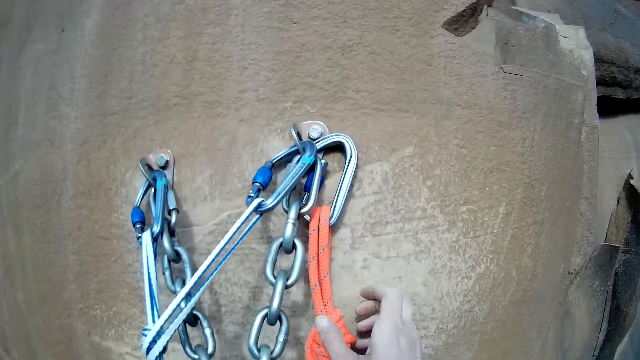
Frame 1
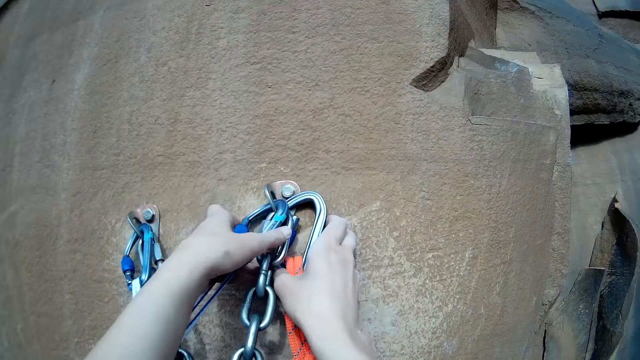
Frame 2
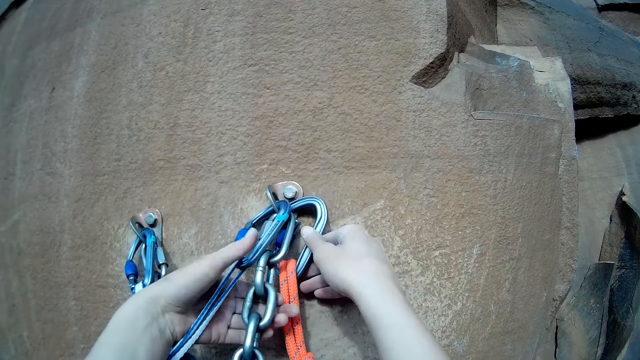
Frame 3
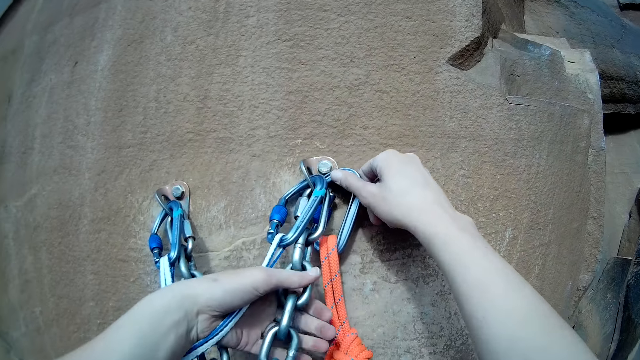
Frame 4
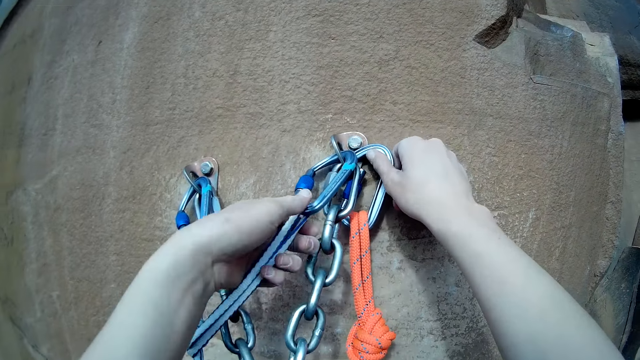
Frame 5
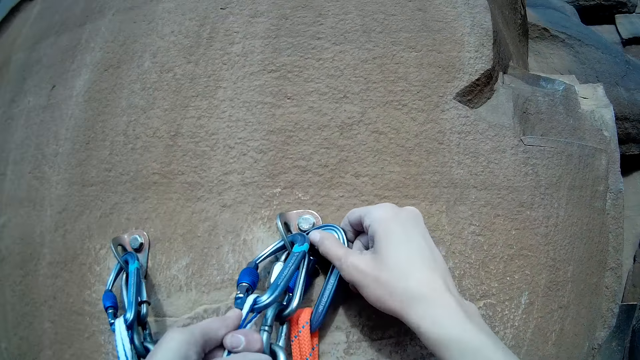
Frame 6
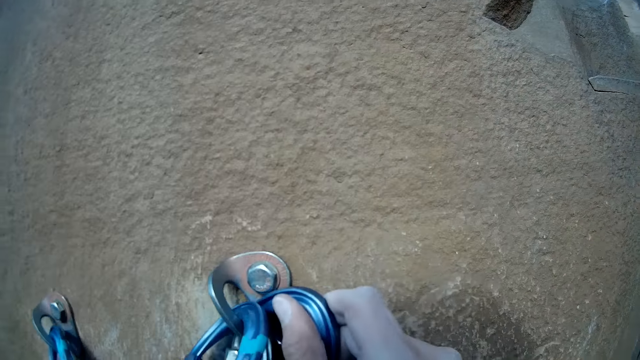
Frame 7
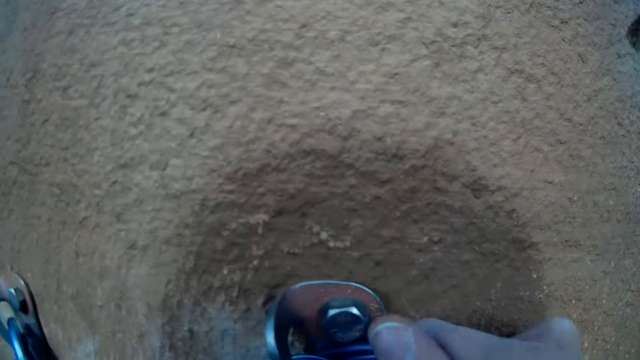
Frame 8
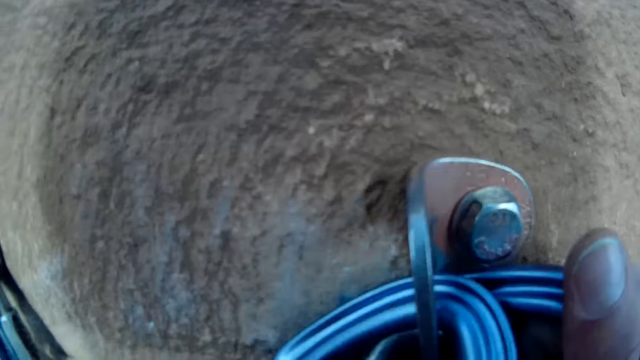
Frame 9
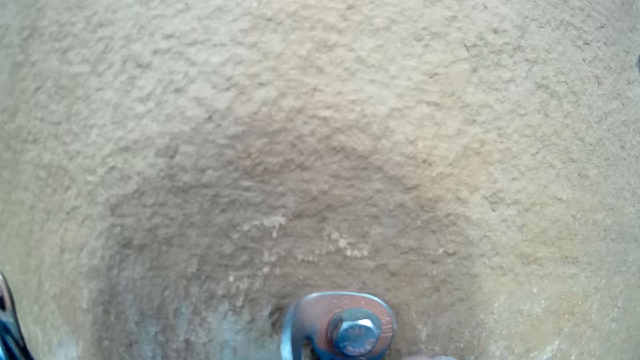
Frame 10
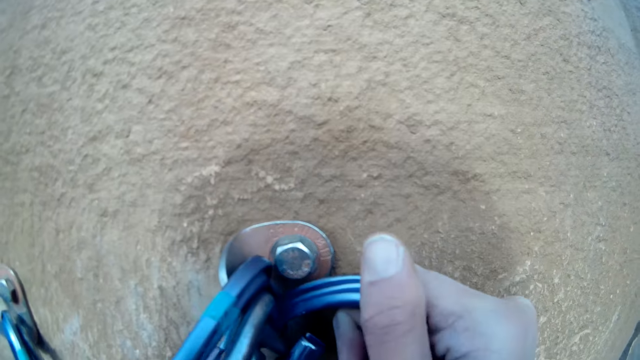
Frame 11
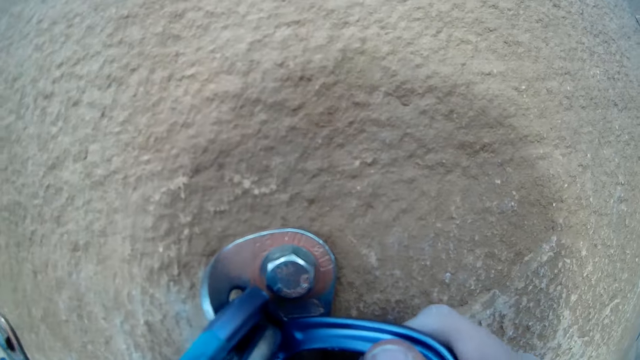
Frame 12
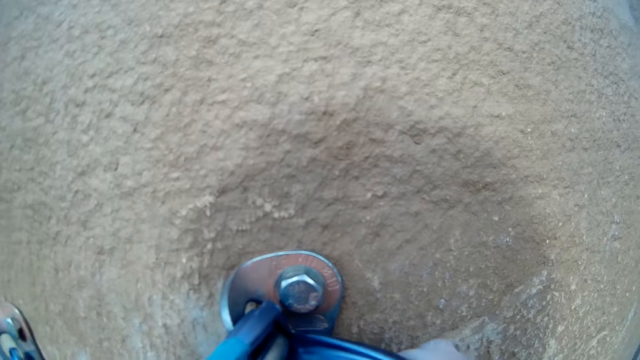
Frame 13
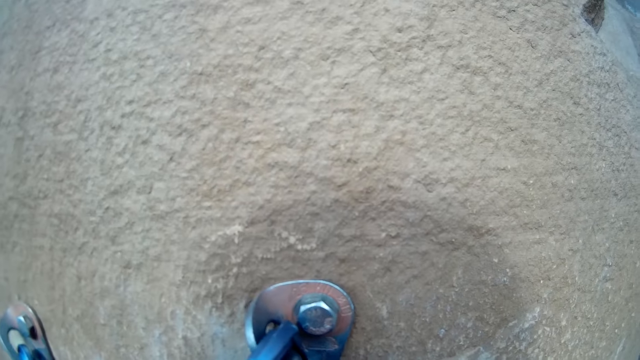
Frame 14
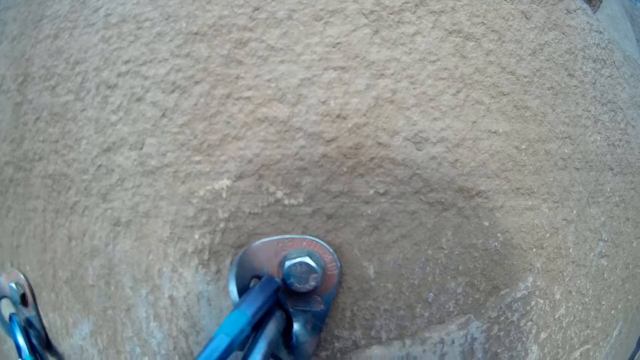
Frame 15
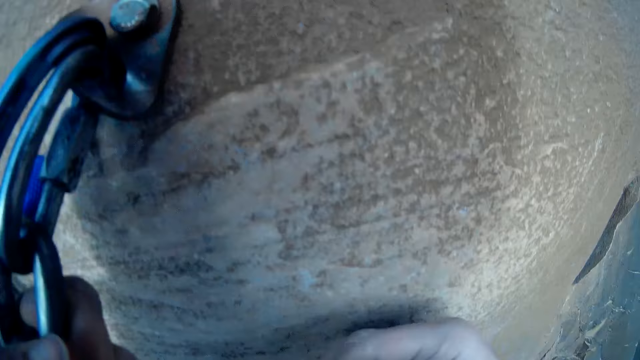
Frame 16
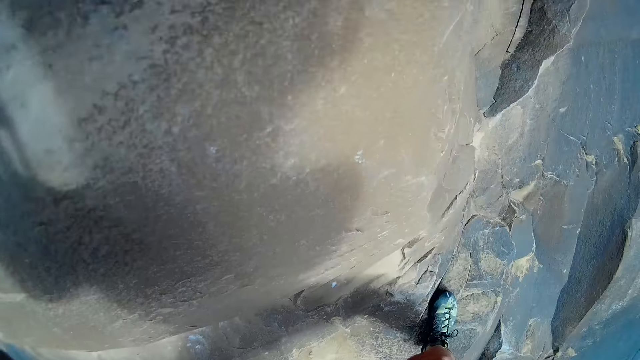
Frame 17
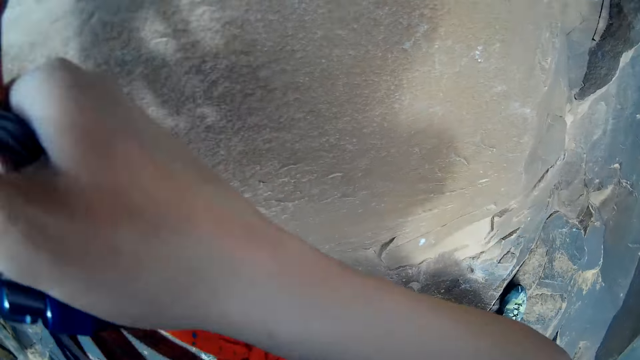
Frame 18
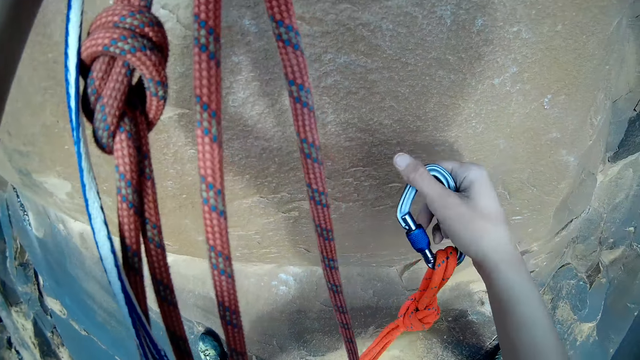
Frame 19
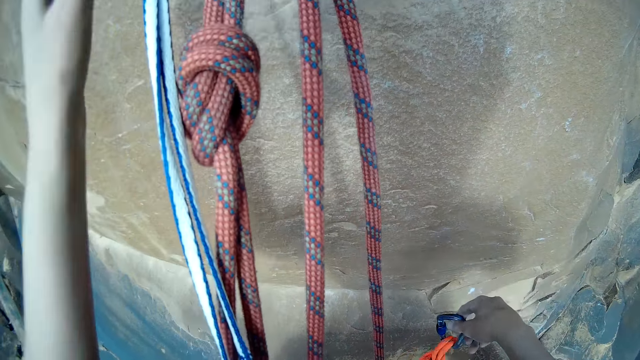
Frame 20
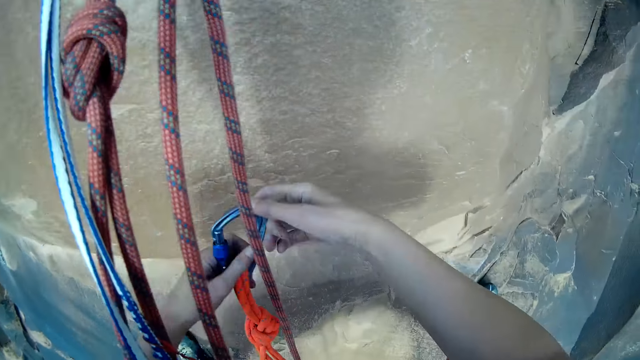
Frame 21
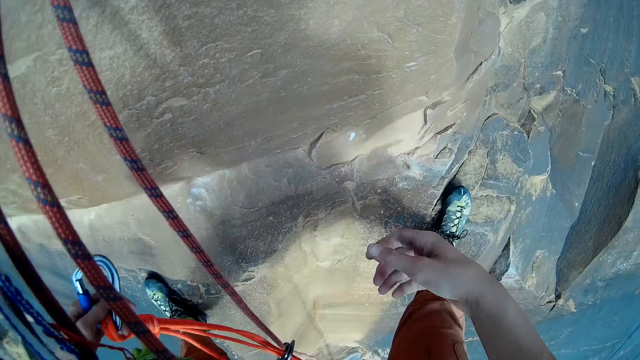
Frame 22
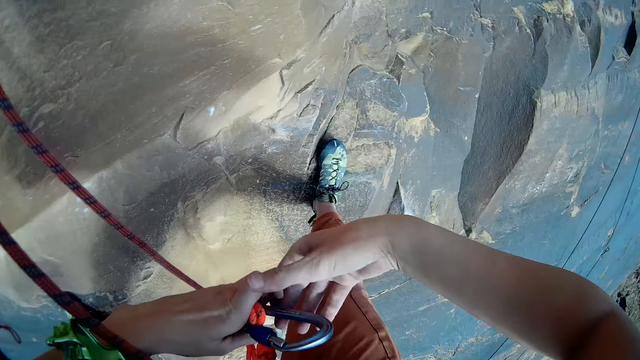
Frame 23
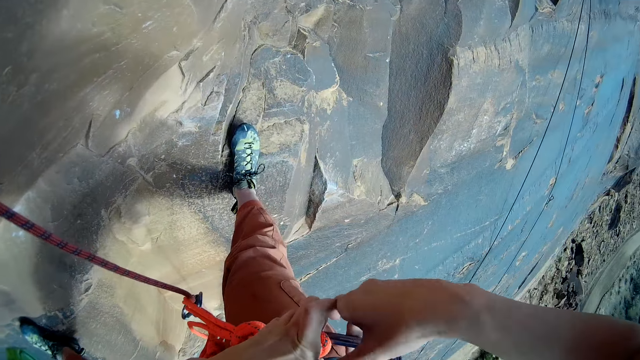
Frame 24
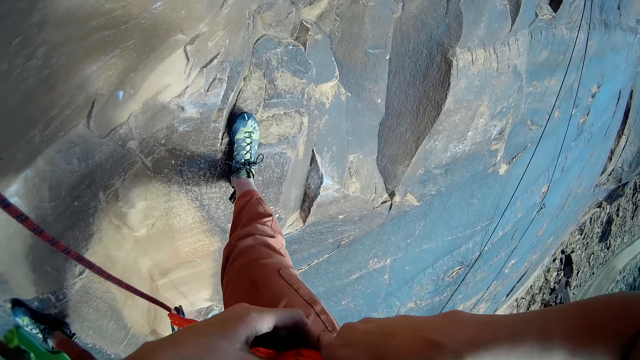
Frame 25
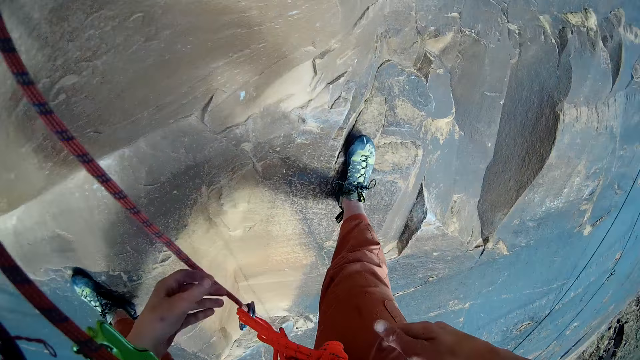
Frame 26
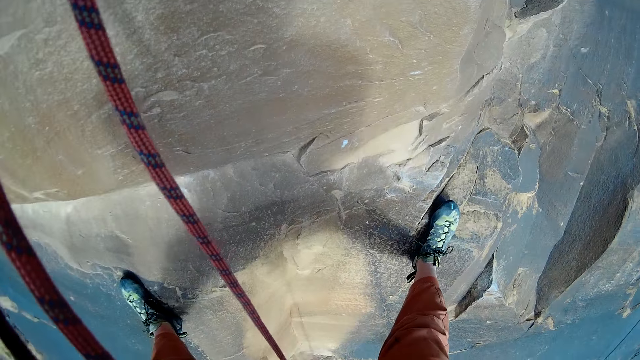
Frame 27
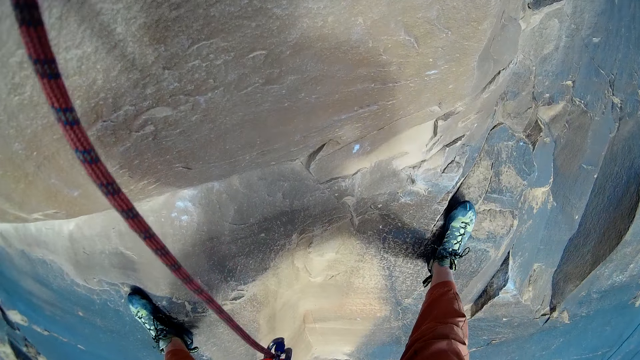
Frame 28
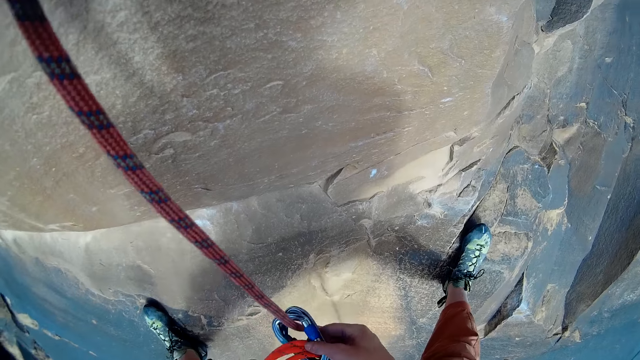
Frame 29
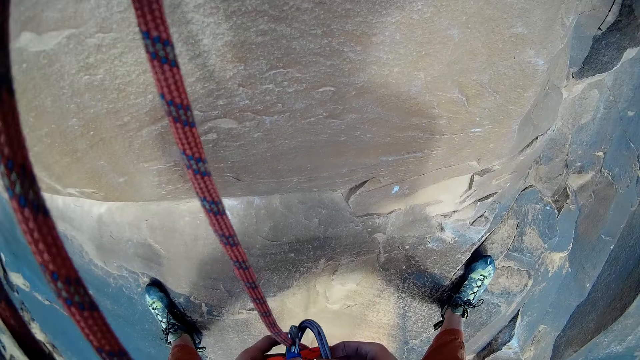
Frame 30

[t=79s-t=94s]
The camera wearer holds the flyer belt. He holds the snap hook. He unhooks the carabiner from the rock climbing anchor with his hand. He unlocks the snap hook. He hooks the carabiner to his waist strap with his hands.

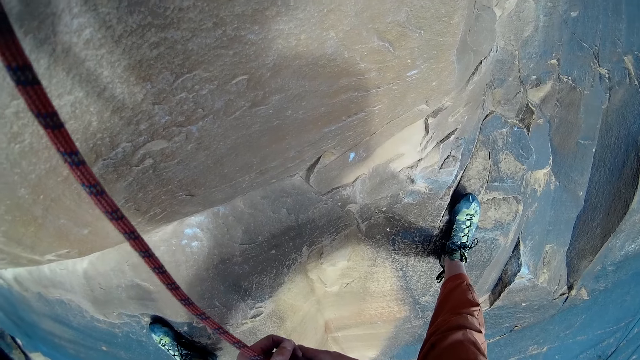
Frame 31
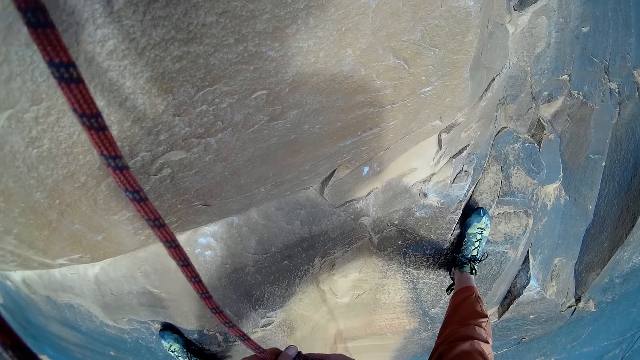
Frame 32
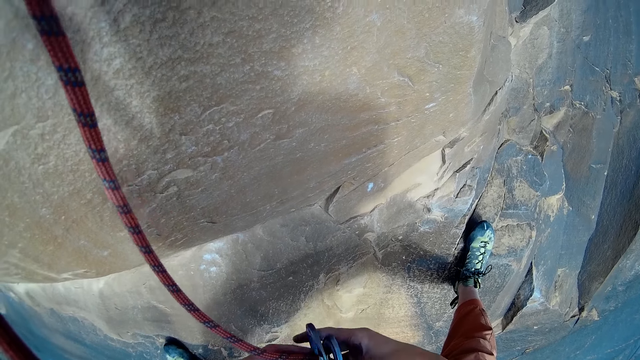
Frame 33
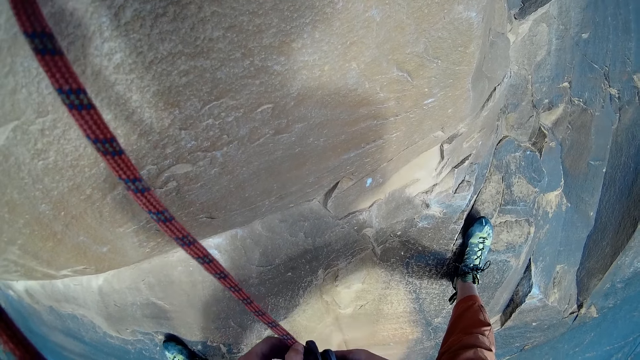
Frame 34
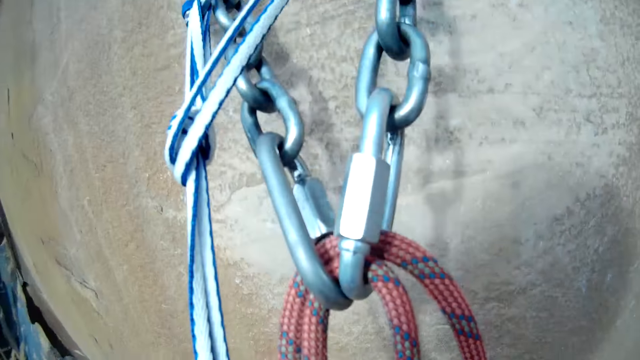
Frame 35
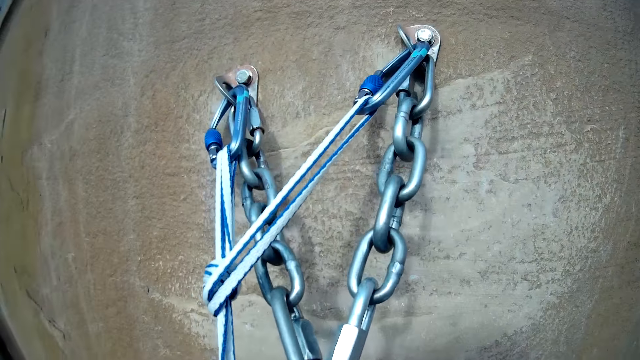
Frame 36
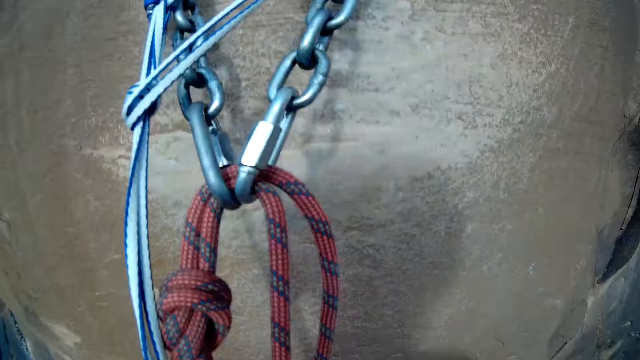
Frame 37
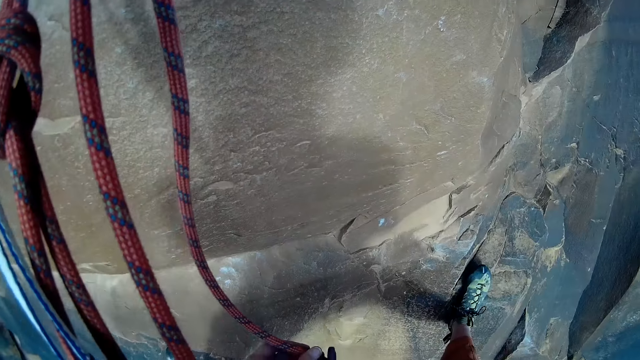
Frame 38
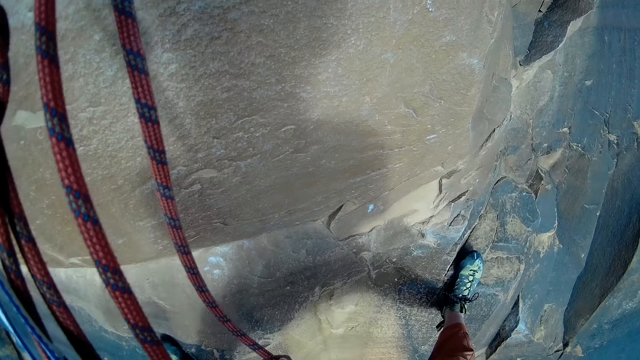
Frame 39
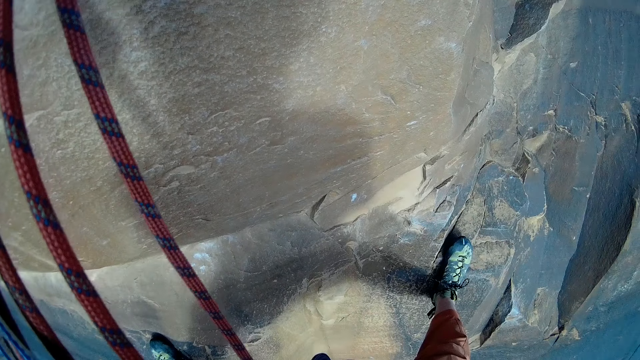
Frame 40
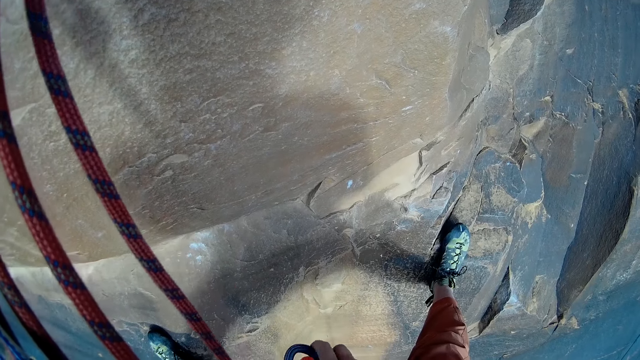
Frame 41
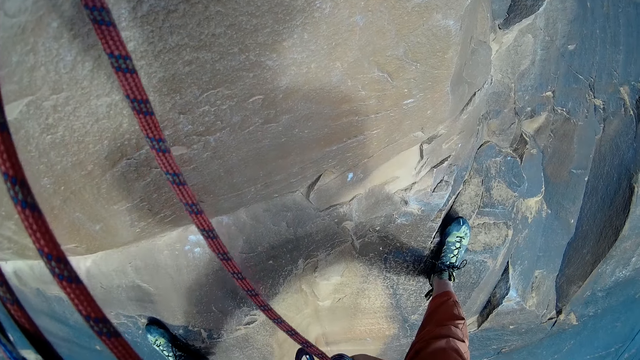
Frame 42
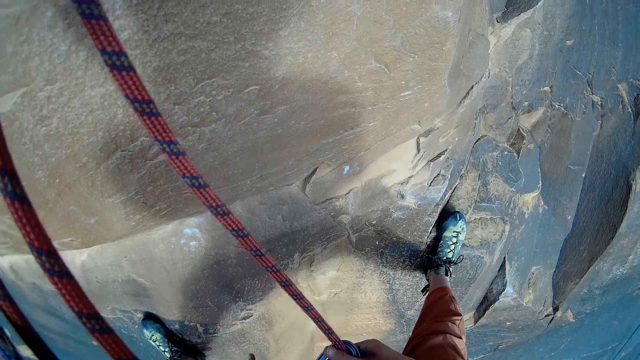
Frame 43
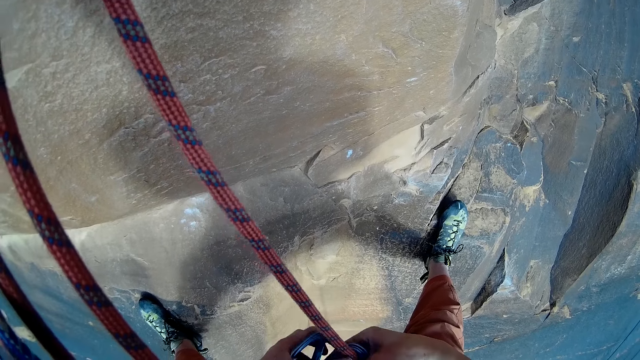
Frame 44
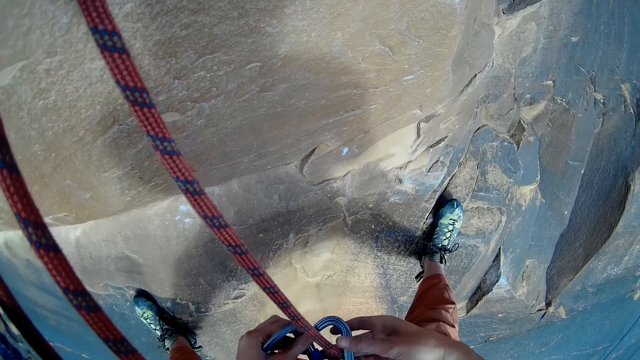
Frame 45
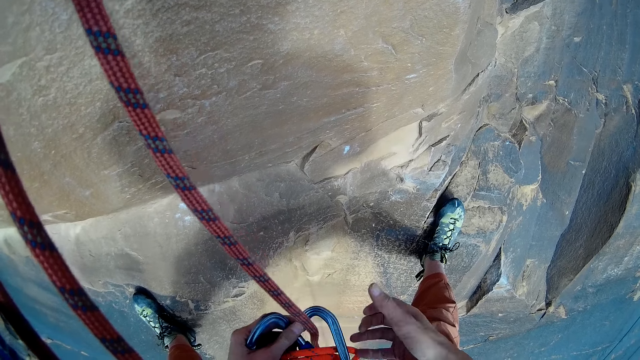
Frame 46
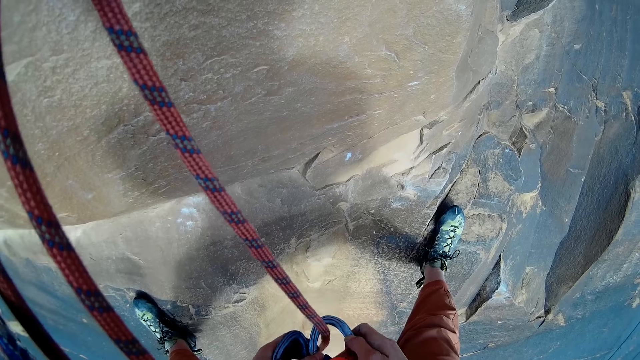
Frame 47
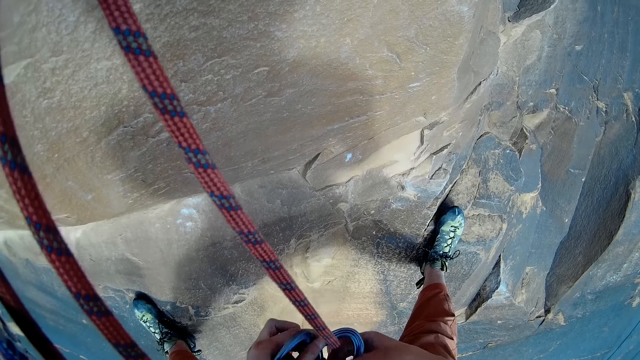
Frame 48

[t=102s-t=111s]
The camera wearer looks up on the chains. He adjusts the carabiner on his waist strap.
